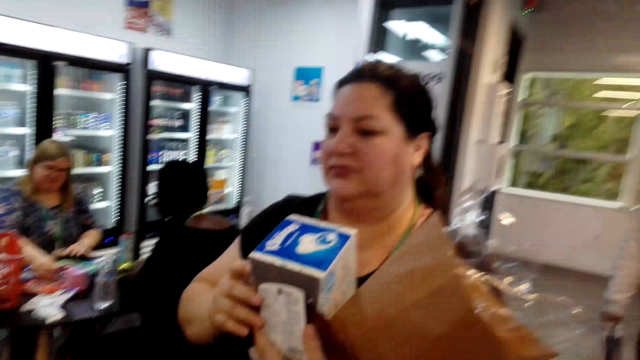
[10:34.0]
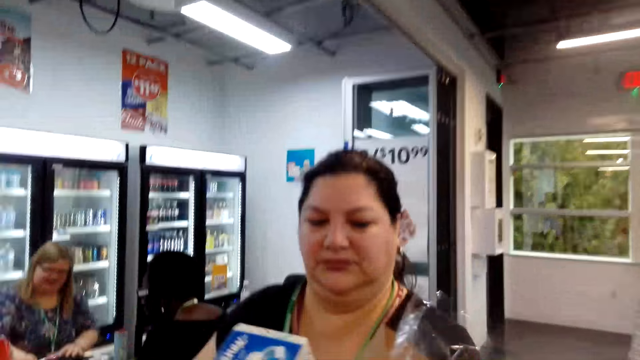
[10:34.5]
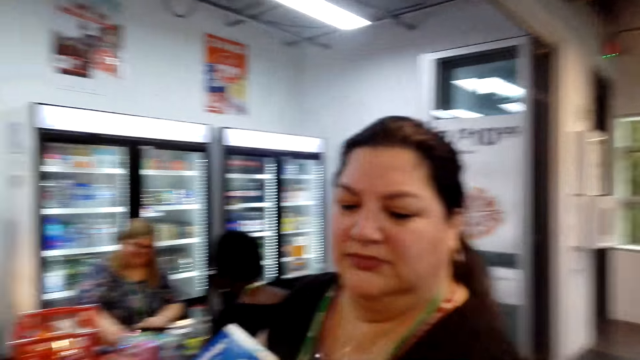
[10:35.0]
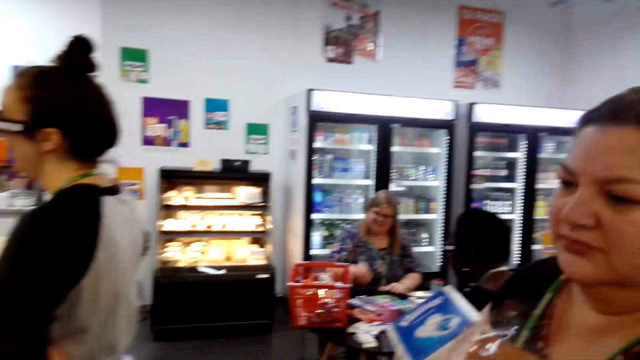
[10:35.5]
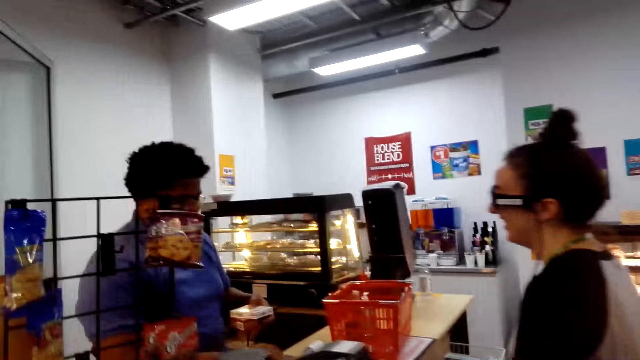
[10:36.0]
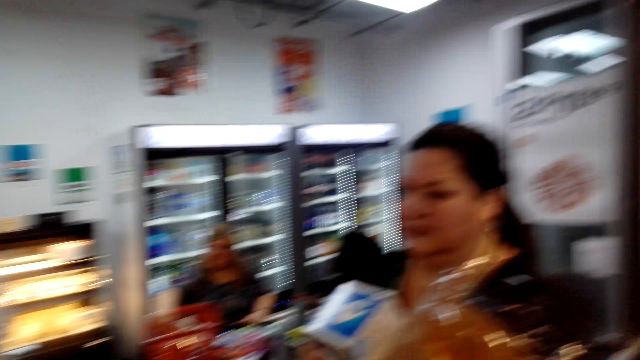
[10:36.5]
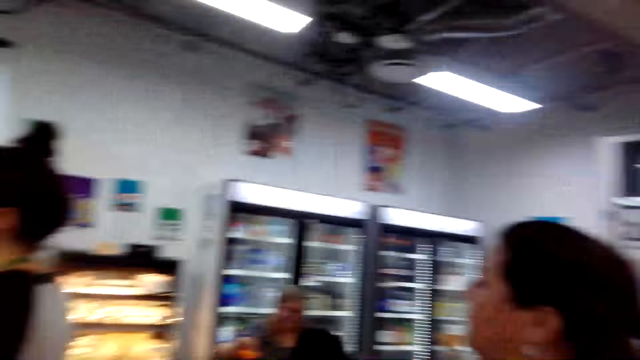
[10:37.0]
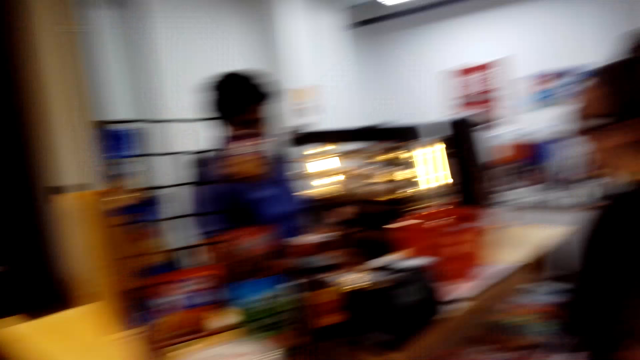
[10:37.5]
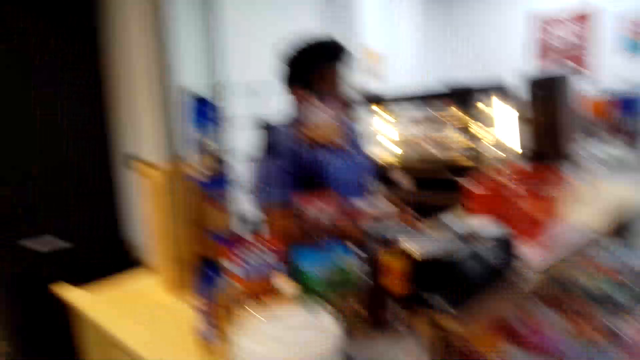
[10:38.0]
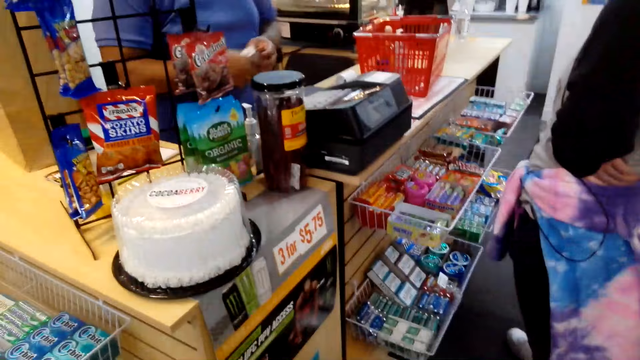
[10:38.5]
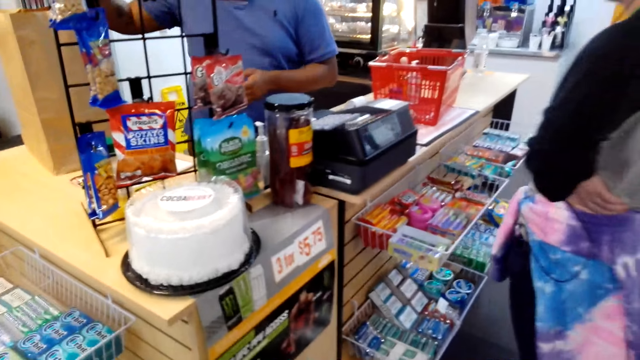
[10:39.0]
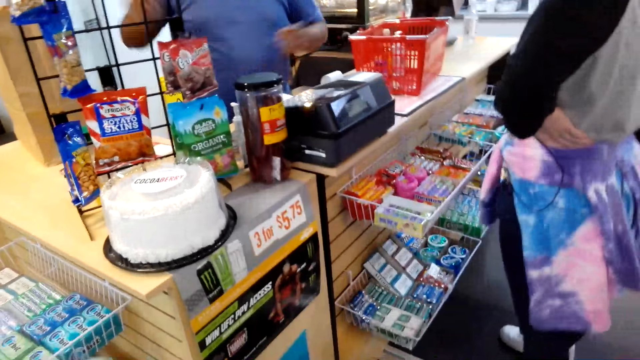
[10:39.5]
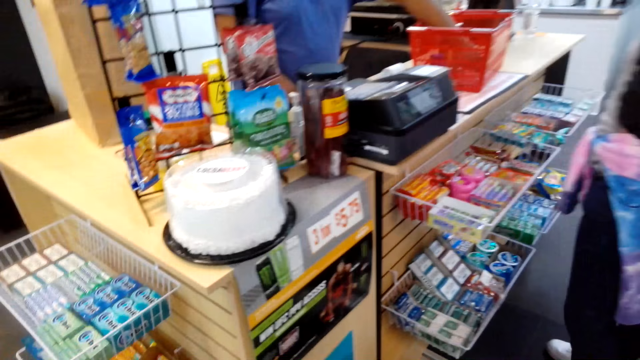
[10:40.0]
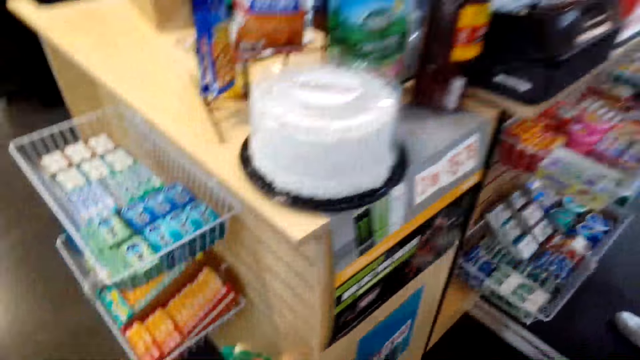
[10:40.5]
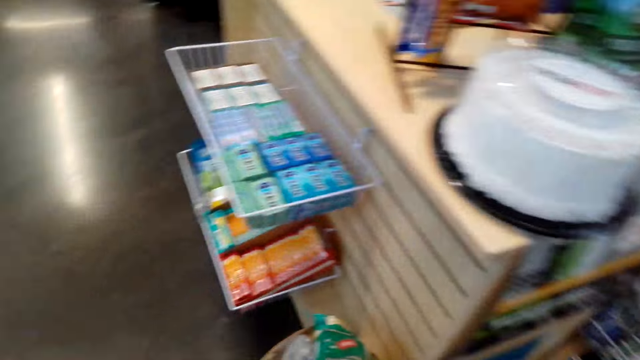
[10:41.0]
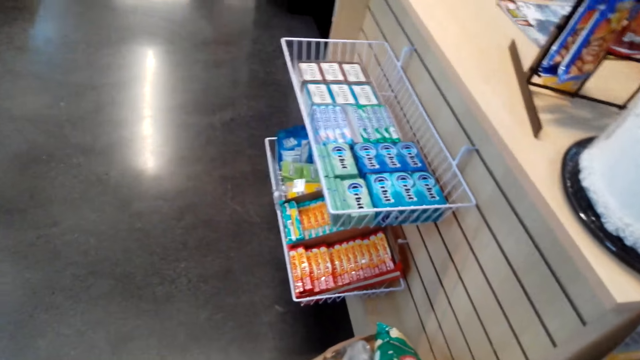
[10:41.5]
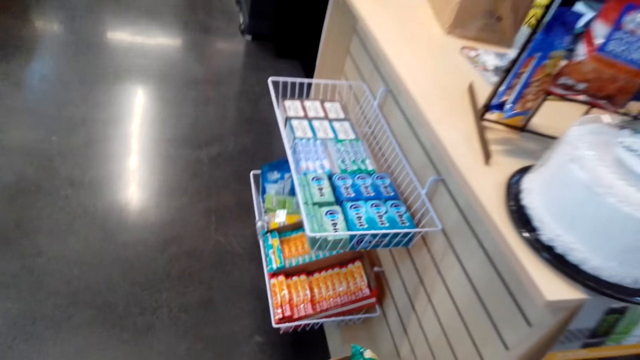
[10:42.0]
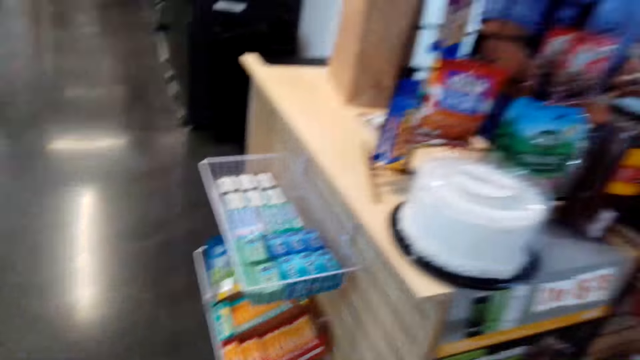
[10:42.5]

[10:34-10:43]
The camera wearer converses with a woman. They look around. They converse with the woman. They look around.

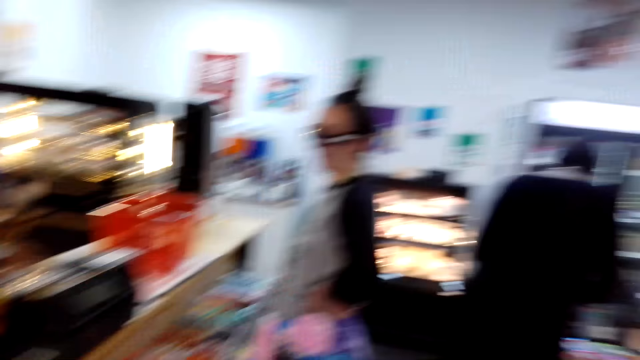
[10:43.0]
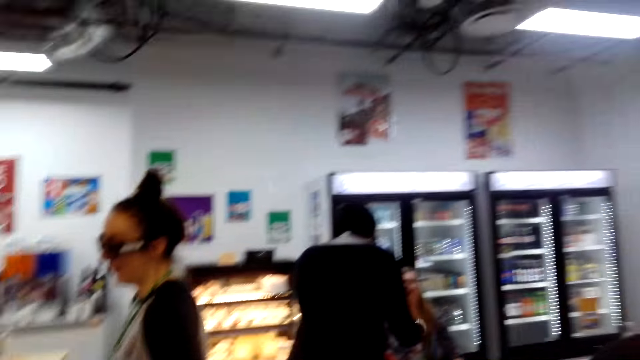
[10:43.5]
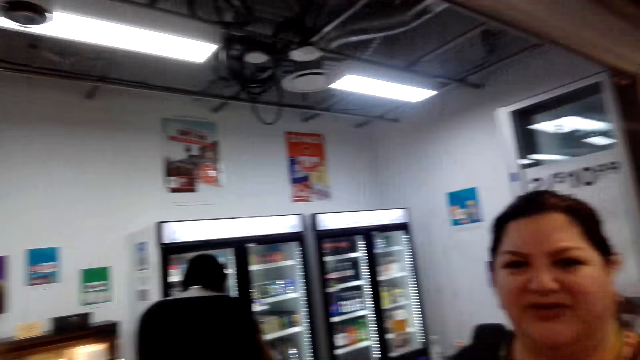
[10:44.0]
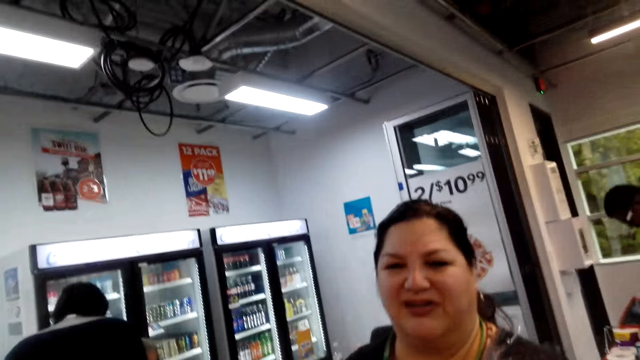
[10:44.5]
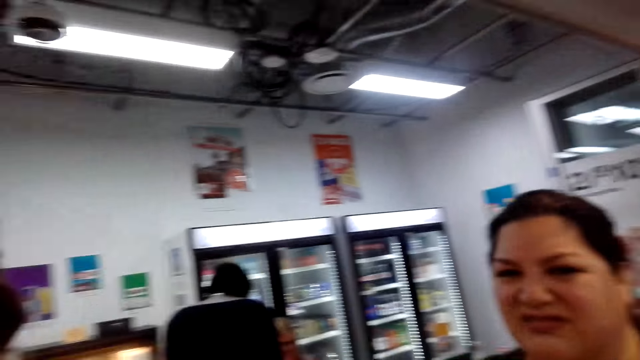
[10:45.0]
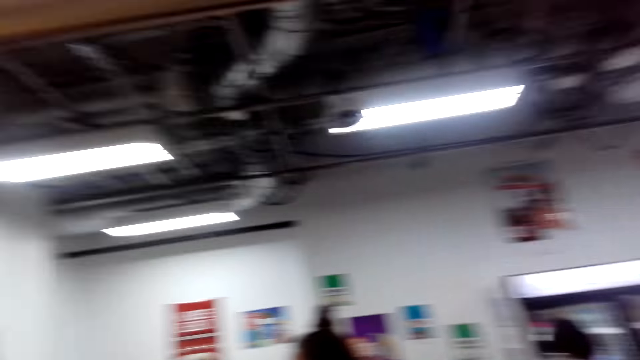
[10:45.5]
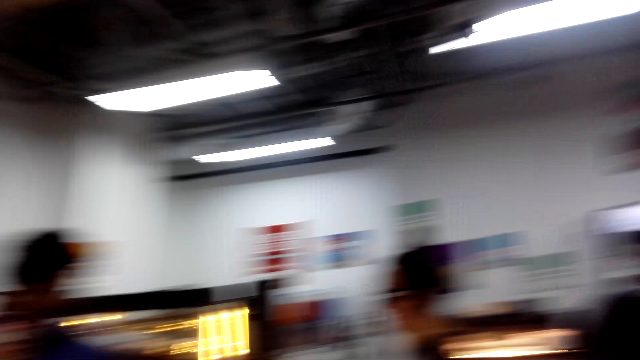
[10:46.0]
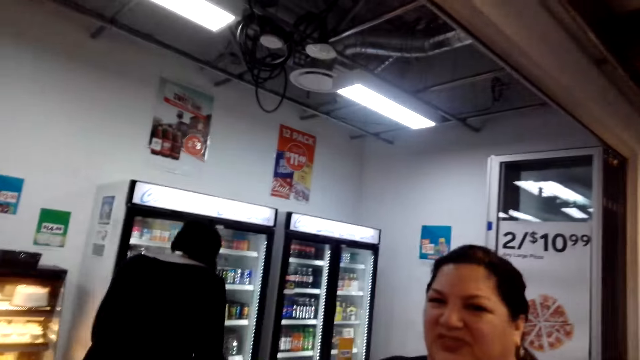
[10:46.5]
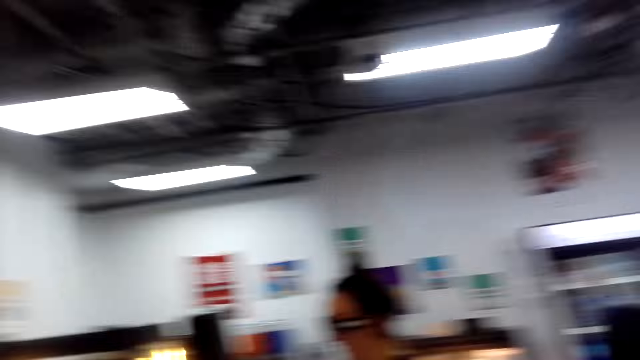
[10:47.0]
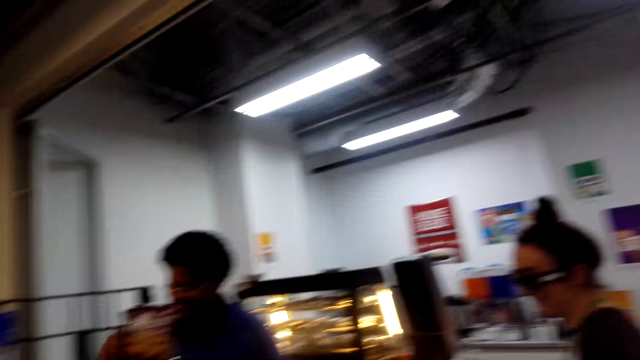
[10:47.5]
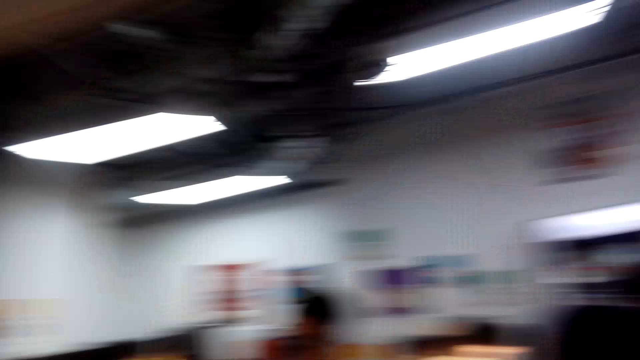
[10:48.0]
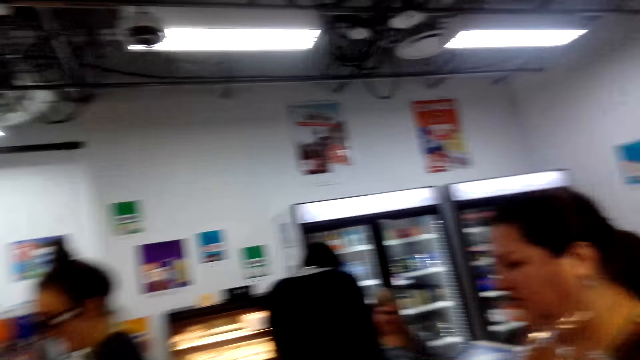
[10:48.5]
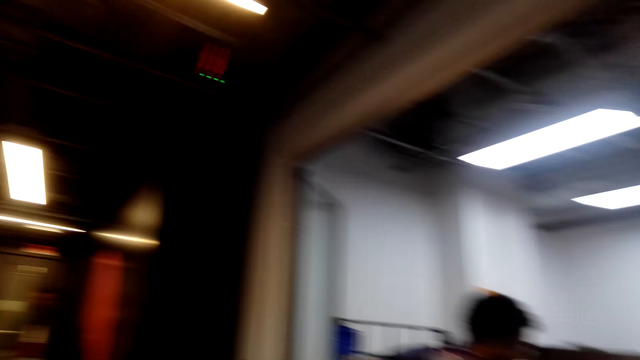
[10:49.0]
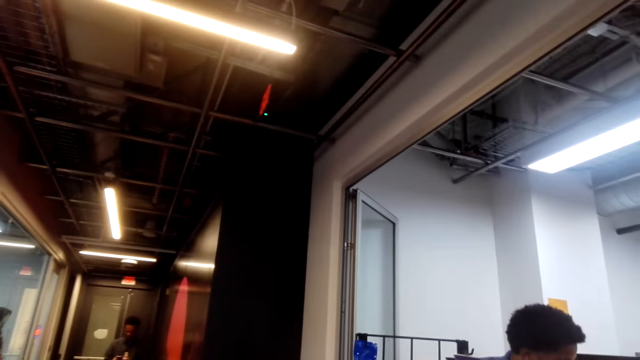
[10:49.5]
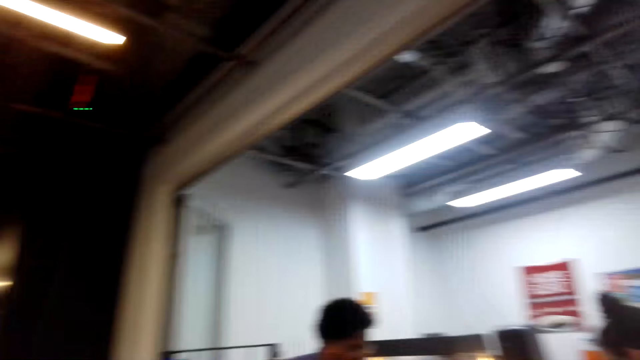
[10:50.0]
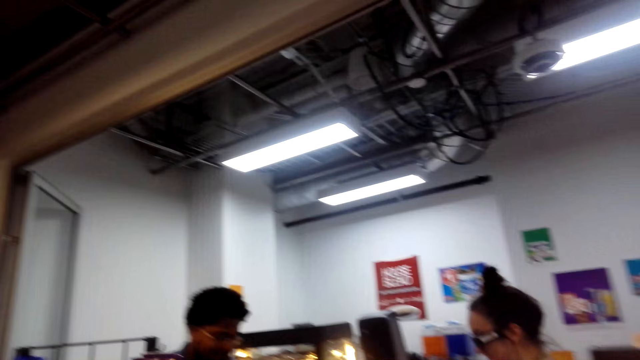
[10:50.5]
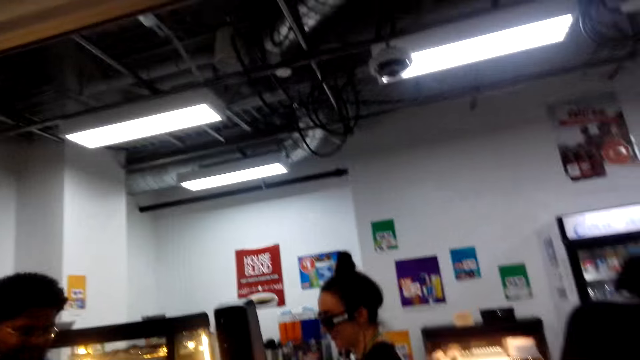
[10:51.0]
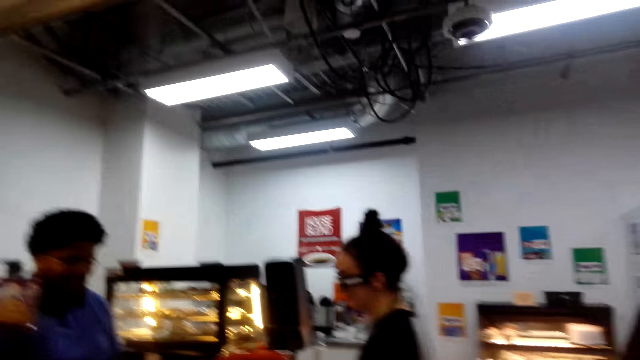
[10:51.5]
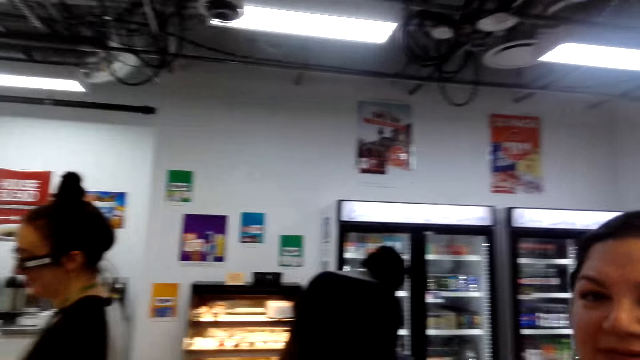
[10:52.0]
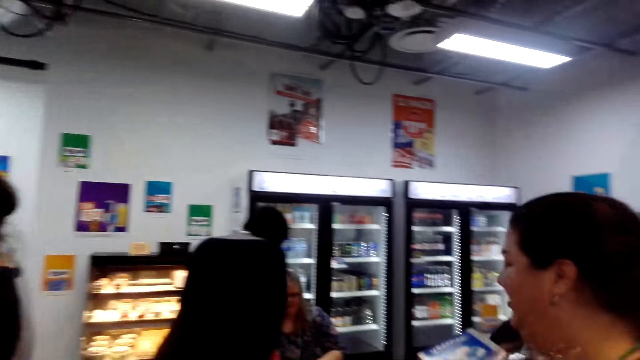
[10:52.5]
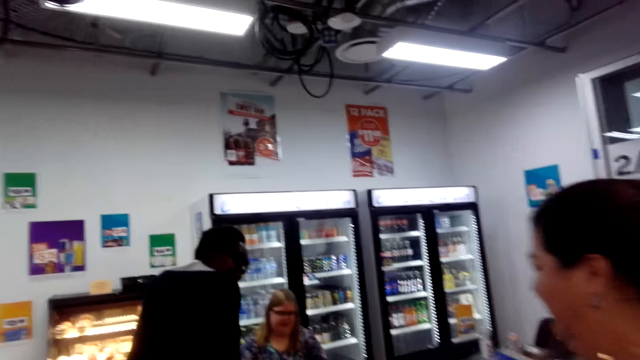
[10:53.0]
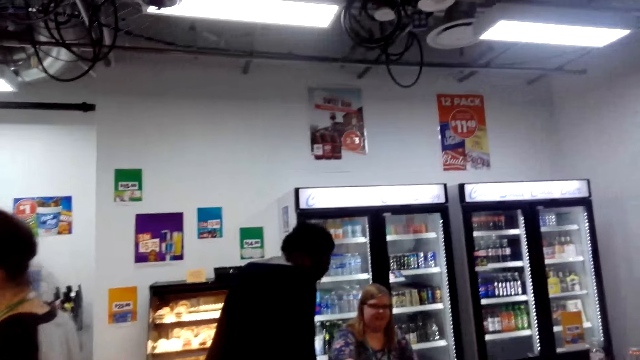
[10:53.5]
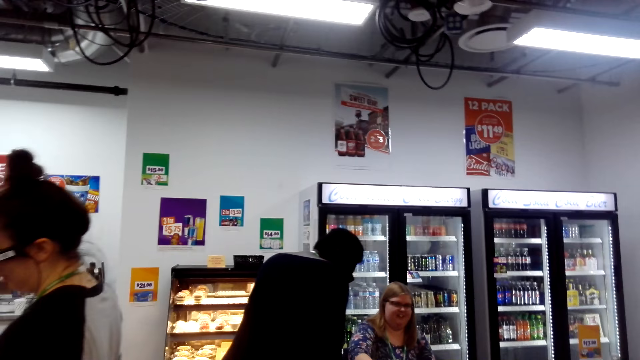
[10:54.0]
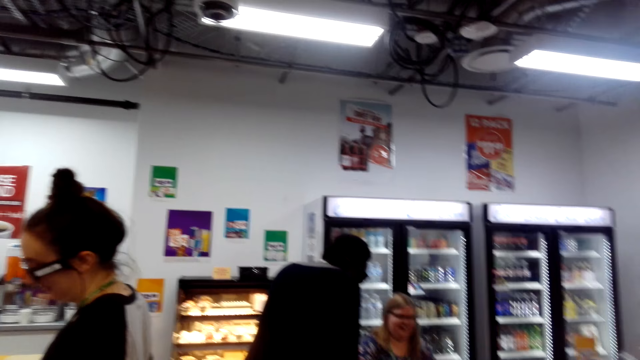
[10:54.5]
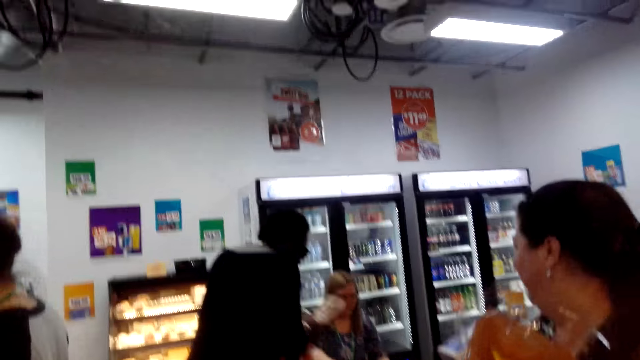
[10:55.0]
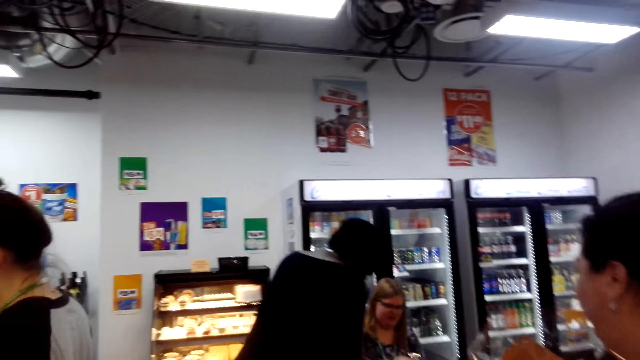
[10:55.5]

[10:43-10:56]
The camera wearer converses with a woman. They look around. They converse with the woman. They look around. They converse with the woman. They look around.
